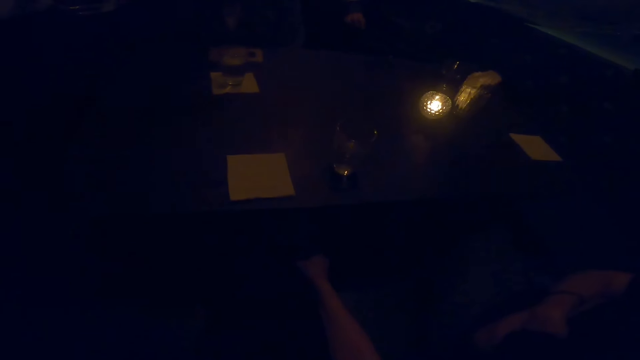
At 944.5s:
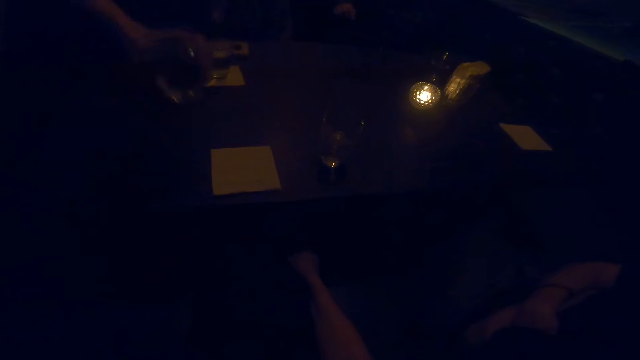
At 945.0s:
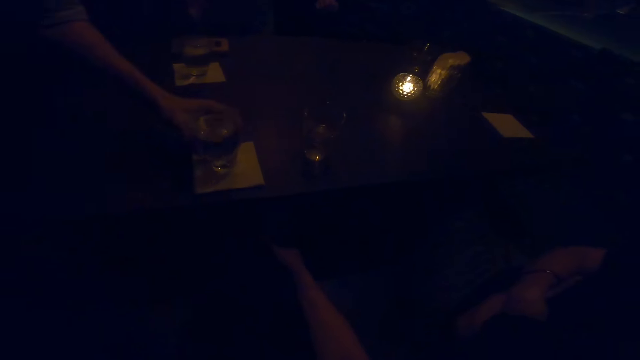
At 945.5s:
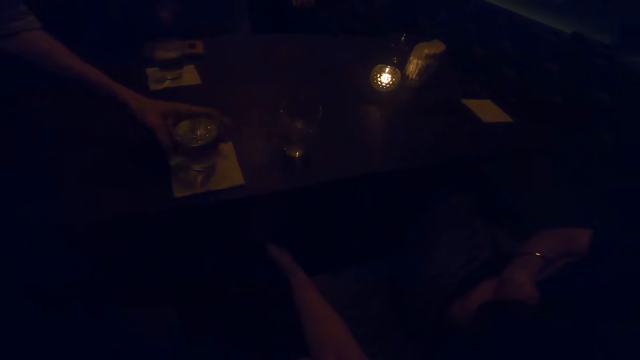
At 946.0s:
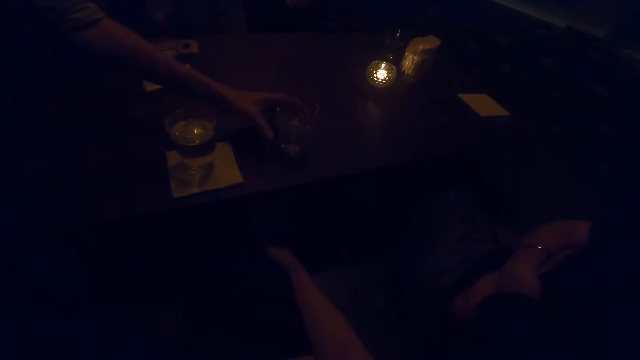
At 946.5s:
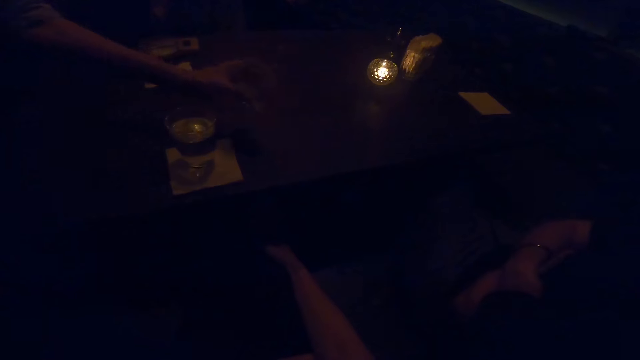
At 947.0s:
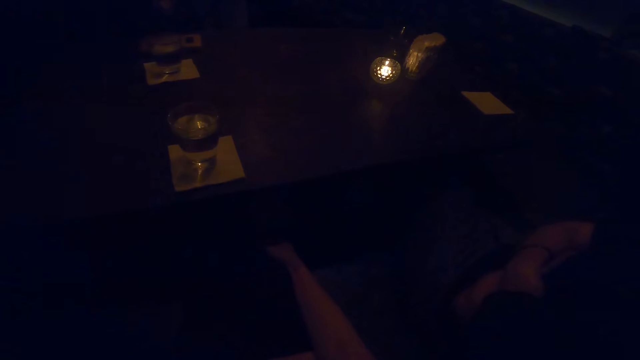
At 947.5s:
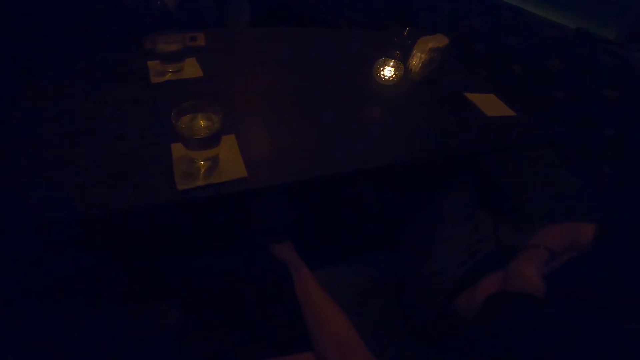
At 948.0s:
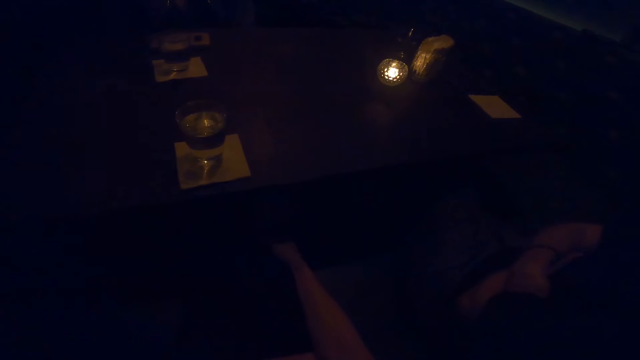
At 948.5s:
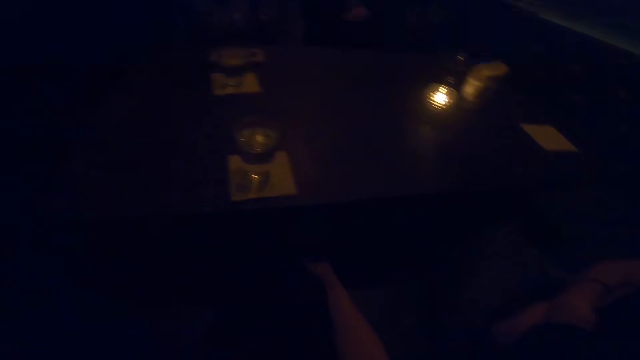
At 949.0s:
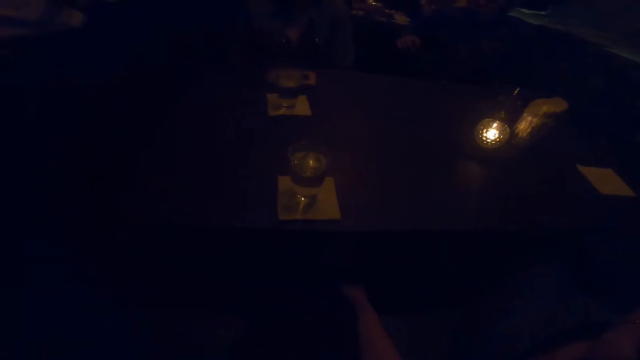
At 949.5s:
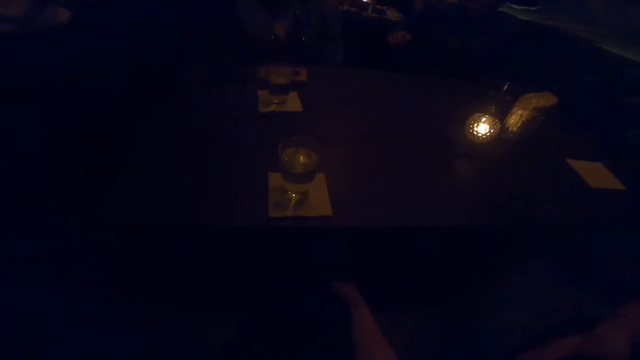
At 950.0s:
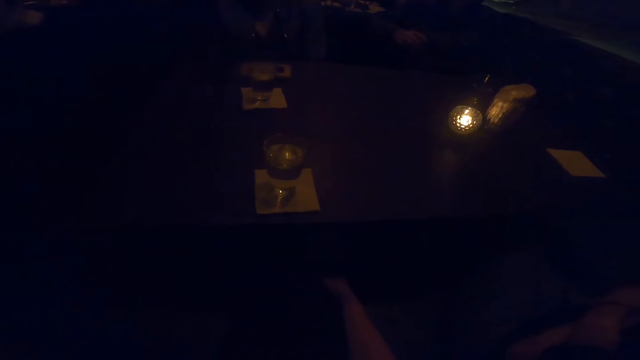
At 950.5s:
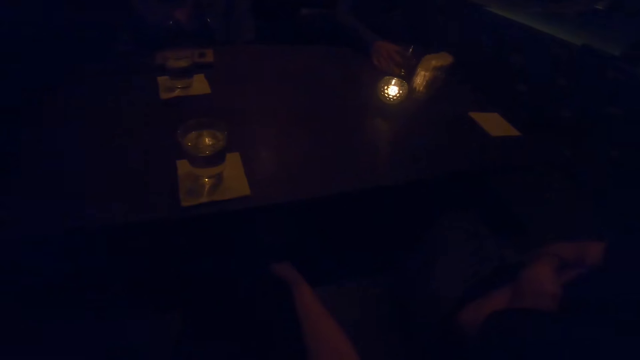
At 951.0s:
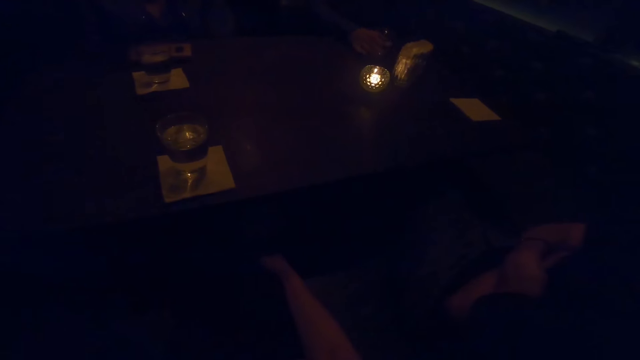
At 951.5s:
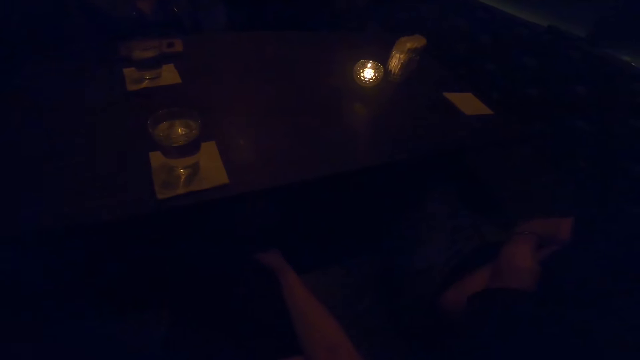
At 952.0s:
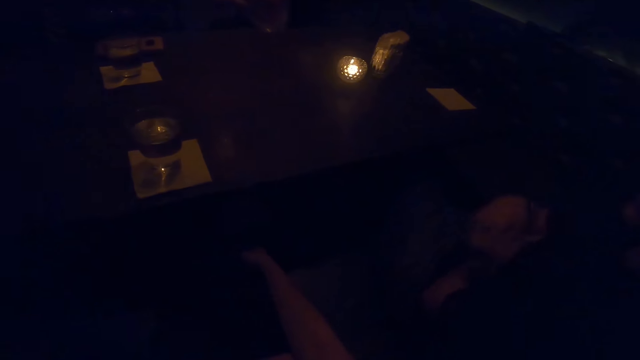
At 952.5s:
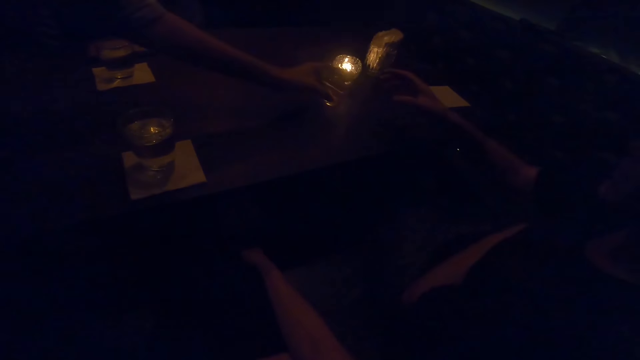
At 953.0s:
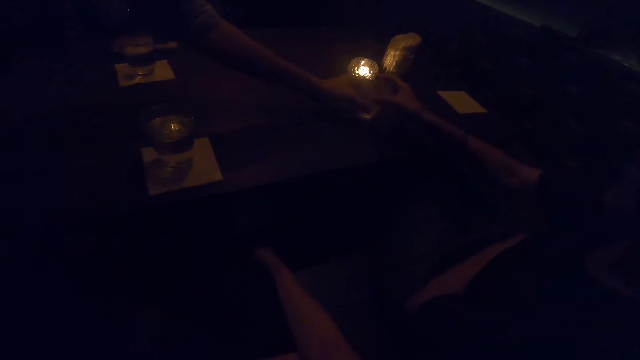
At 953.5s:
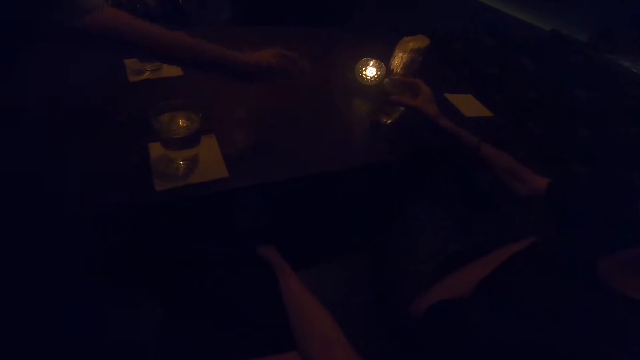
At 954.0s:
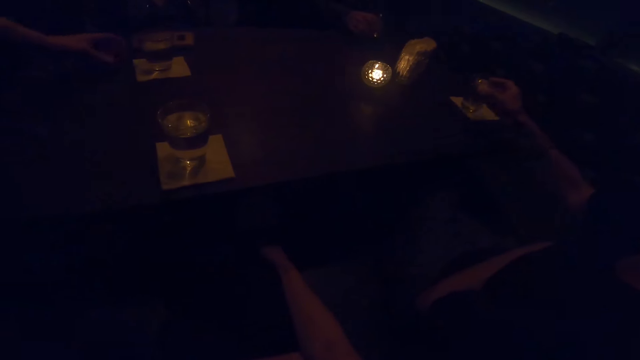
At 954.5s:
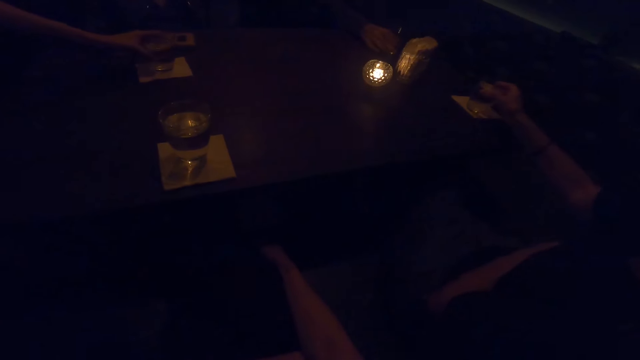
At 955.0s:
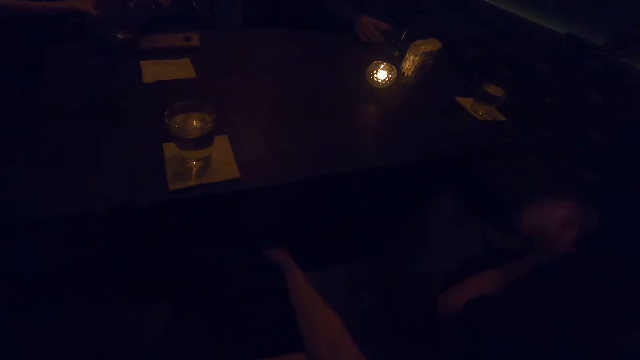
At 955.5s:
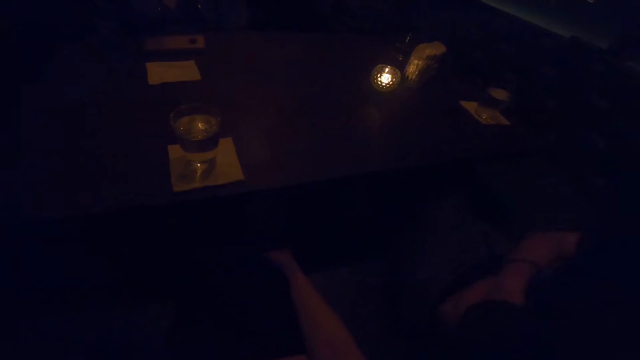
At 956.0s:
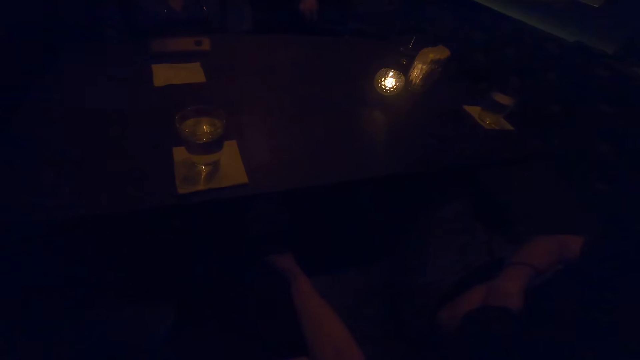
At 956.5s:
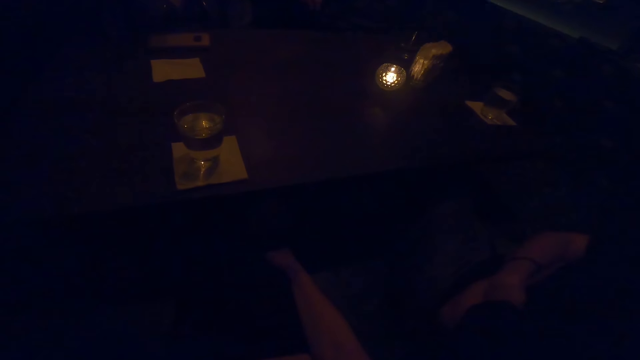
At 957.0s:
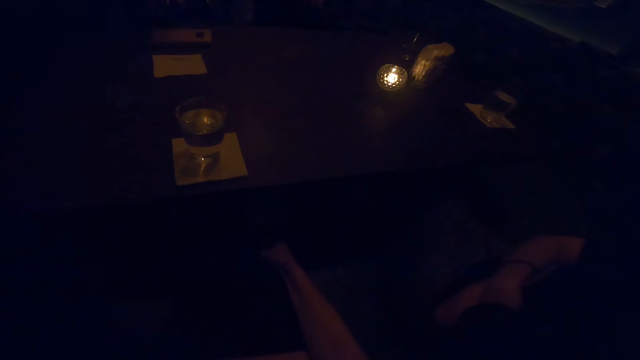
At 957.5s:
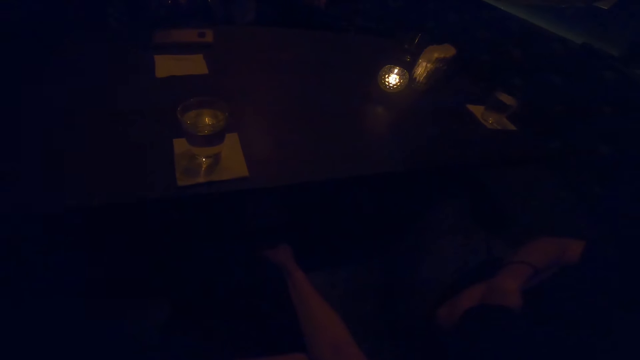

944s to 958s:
A man puts a glass on the serviette and picks another glass cup from the table with his left hand. Another man picks a cup from the table with his right hand. The first man gives a glass to a person. The first man drops the cup on the table. The other man drops the cup on the table. The first man picks another glass cup from the table with his left hand. The person puts the glass on the serviette.

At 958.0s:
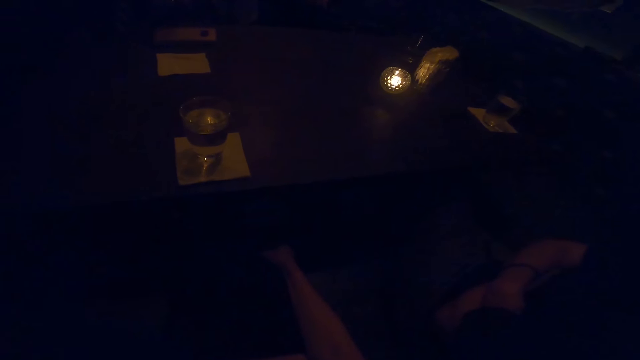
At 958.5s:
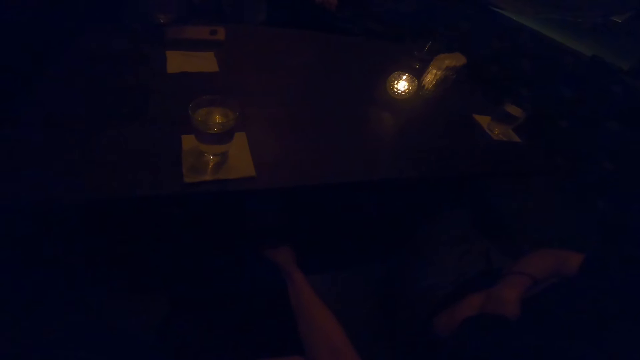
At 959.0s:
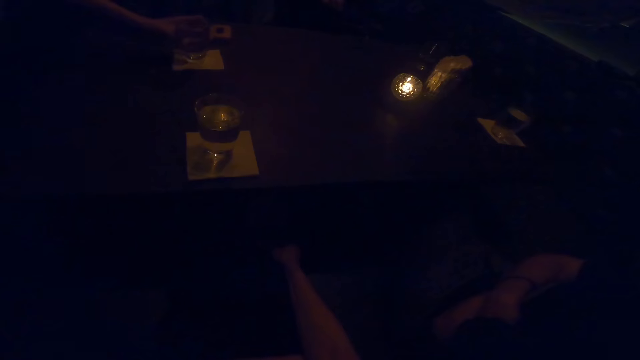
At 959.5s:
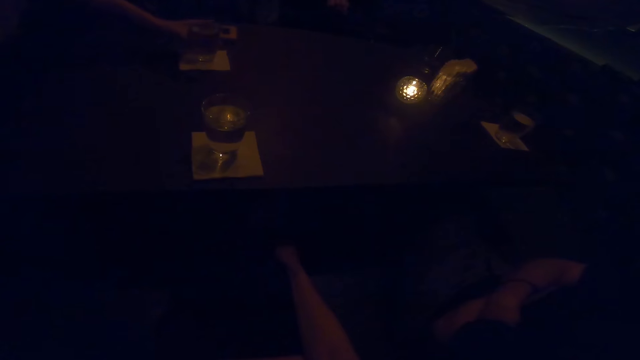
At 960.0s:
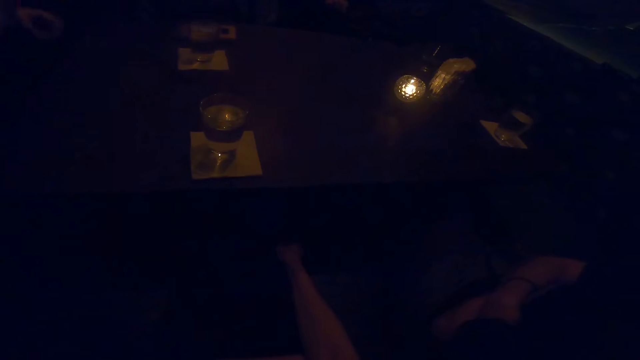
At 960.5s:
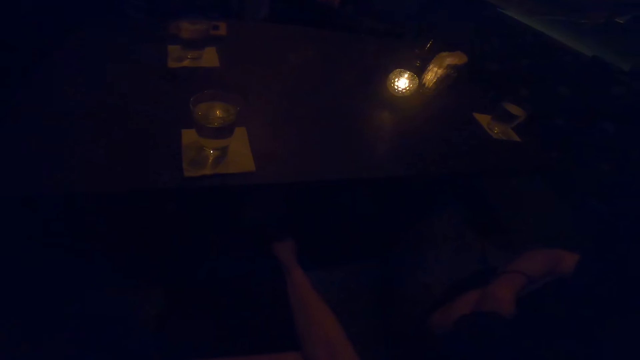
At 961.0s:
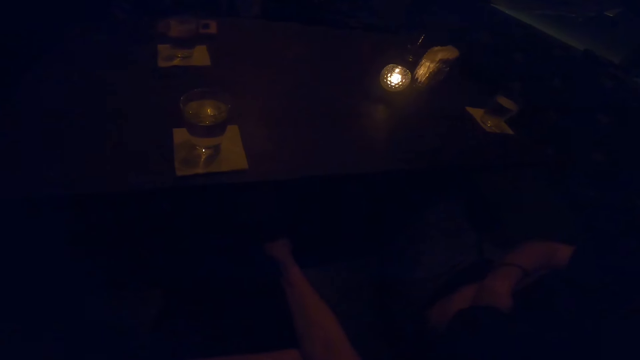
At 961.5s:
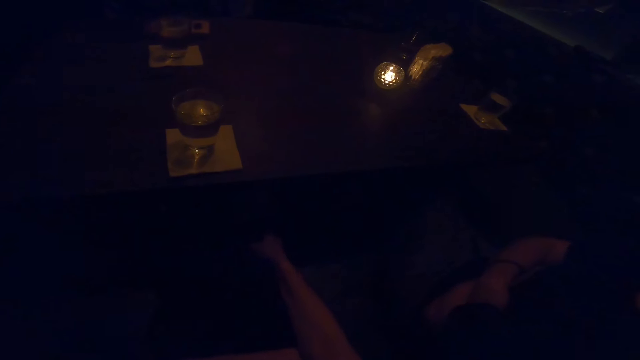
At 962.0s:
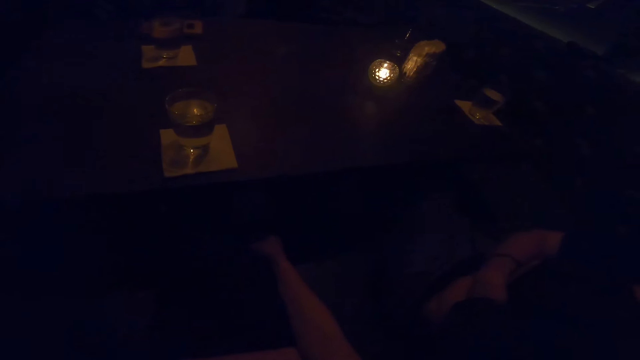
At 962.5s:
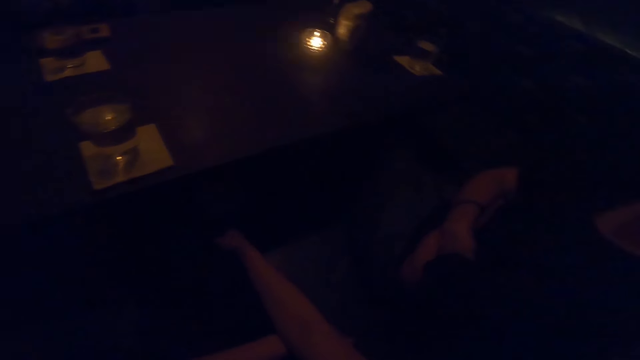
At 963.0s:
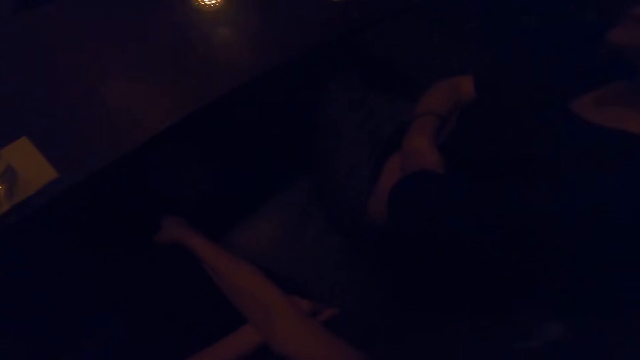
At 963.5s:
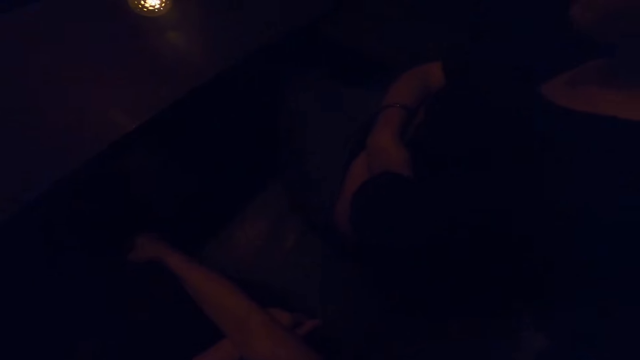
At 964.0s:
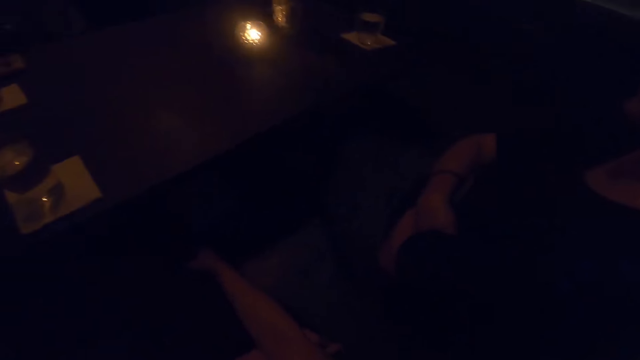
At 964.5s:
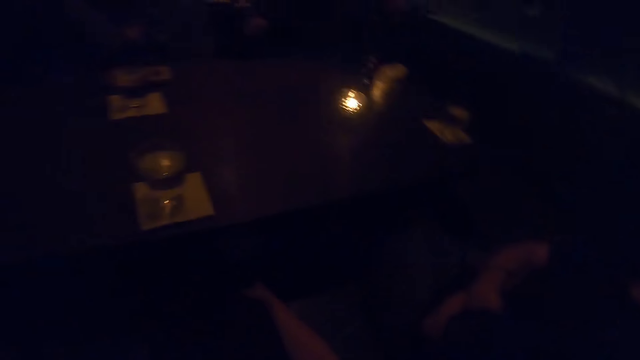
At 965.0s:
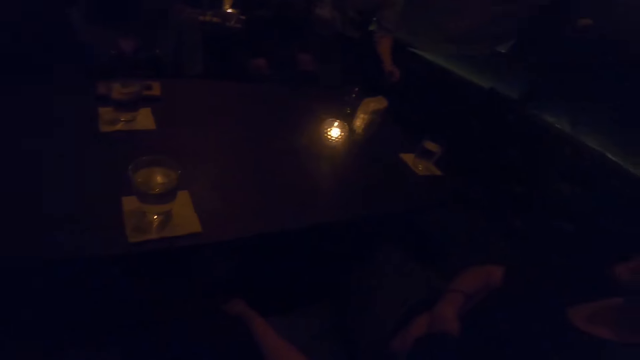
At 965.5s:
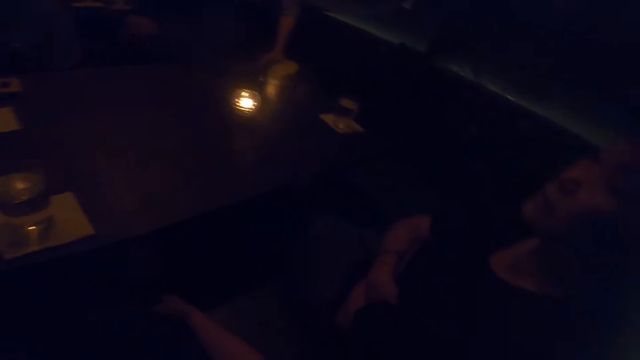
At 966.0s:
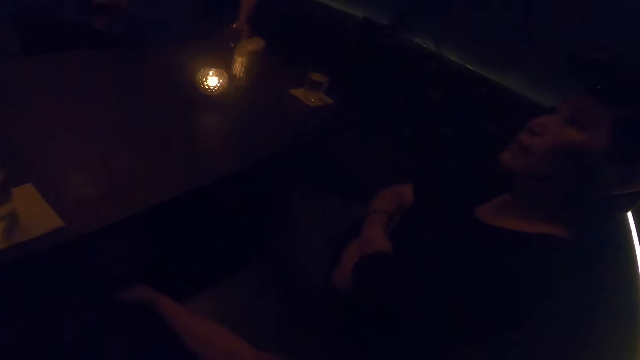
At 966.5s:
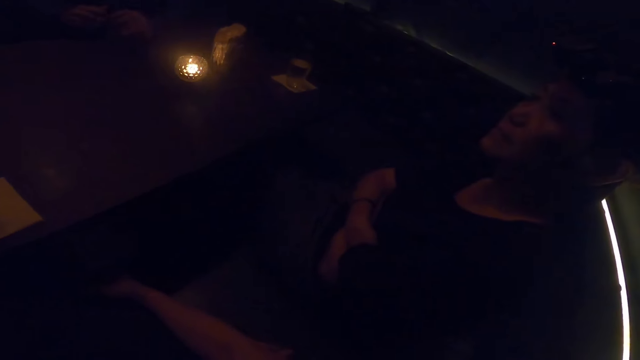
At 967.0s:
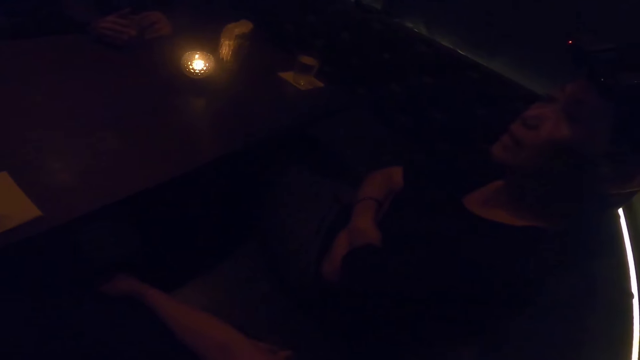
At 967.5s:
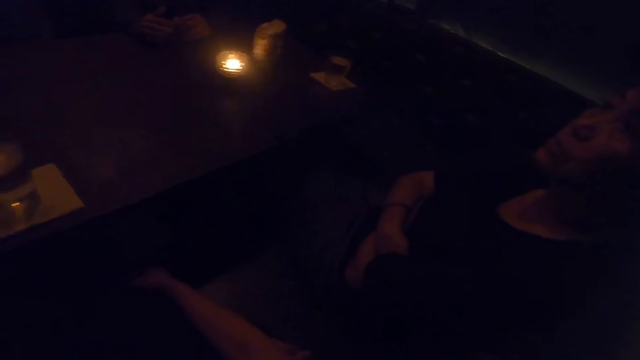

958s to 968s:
The man drops the cup on the table. The camera wearer looks at a person. The man picks another glass cup from the table with his left hand.
